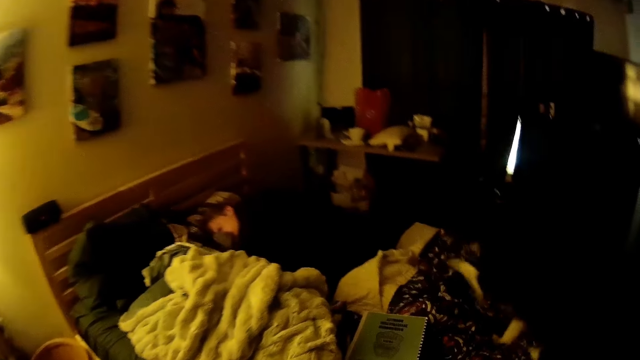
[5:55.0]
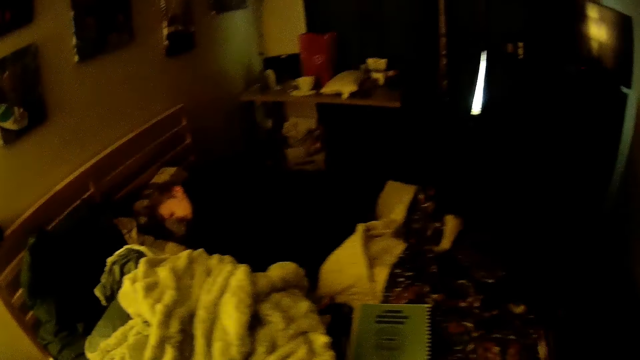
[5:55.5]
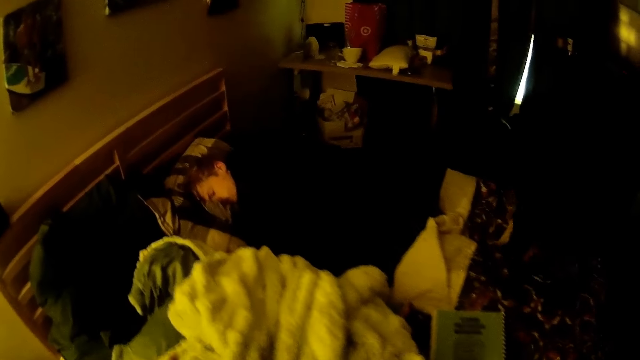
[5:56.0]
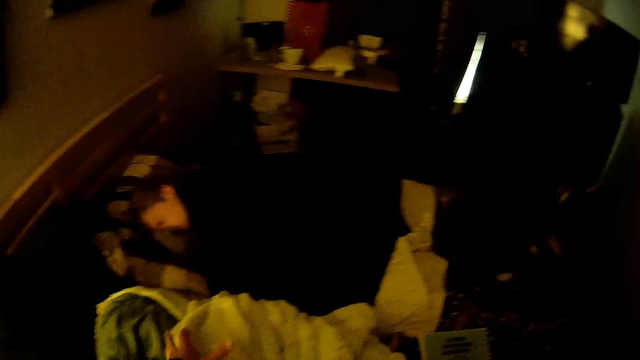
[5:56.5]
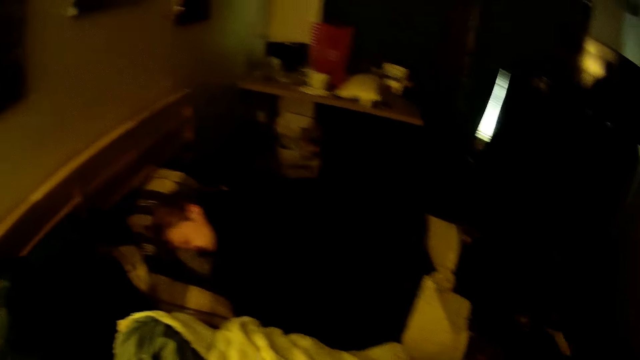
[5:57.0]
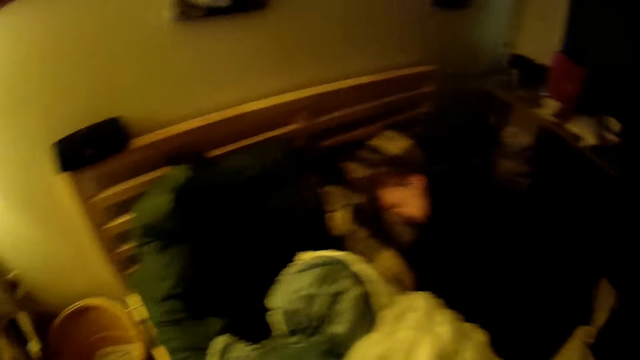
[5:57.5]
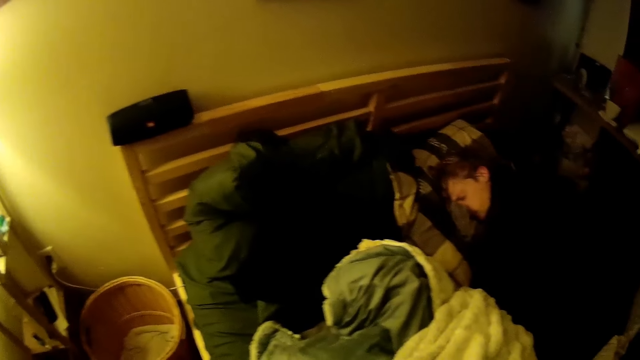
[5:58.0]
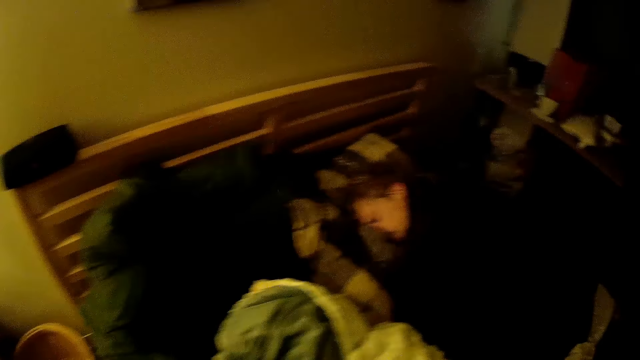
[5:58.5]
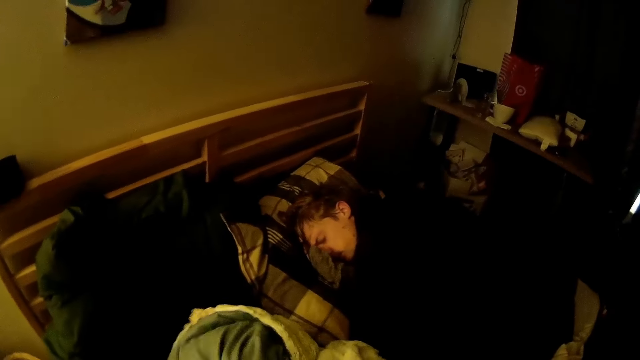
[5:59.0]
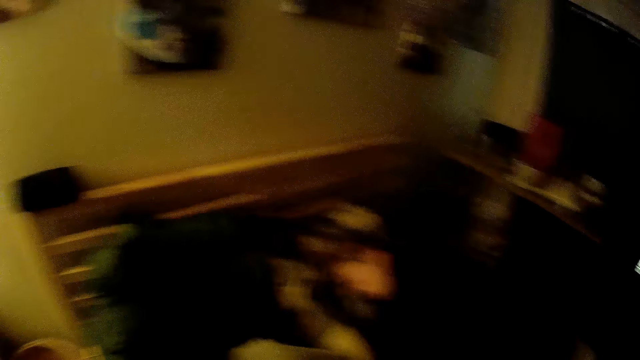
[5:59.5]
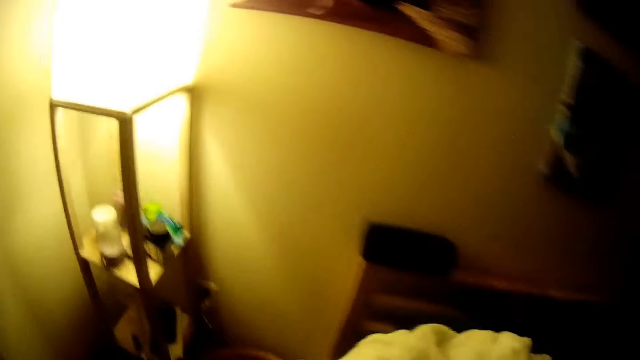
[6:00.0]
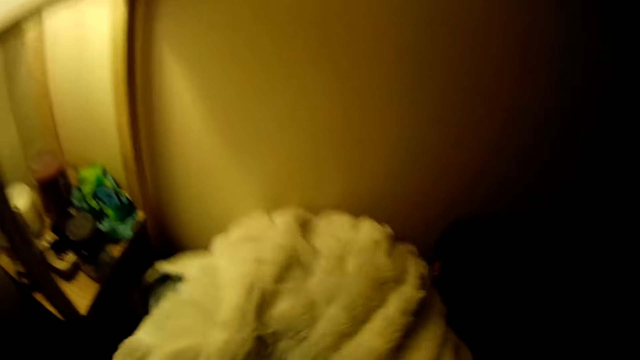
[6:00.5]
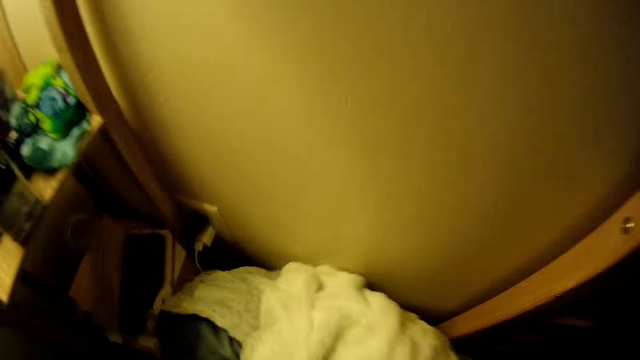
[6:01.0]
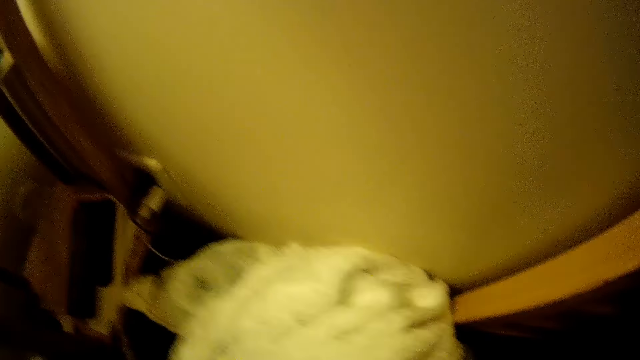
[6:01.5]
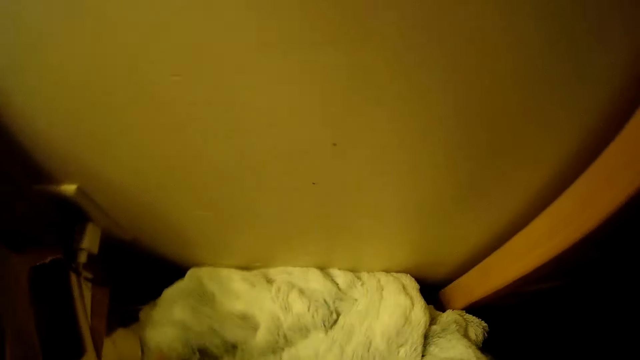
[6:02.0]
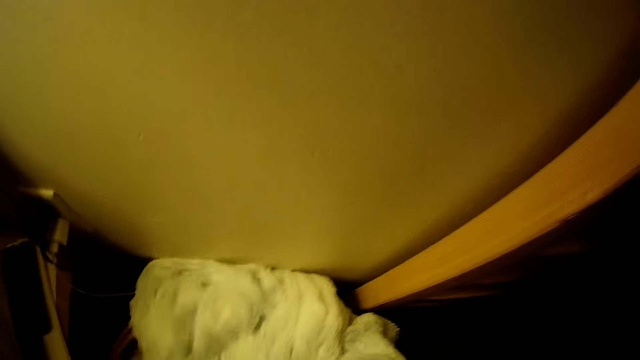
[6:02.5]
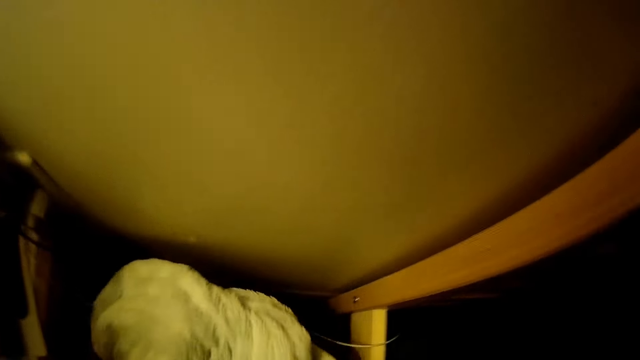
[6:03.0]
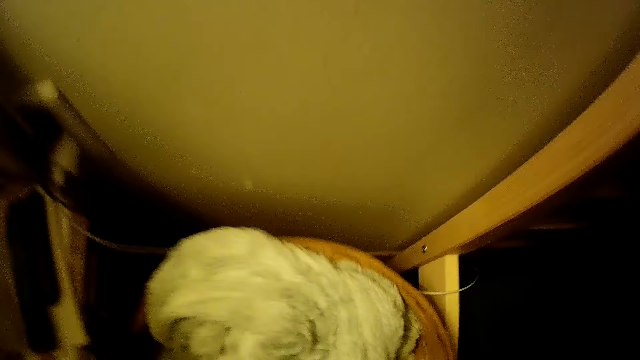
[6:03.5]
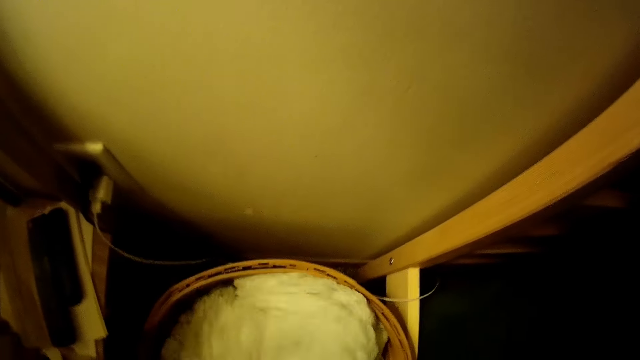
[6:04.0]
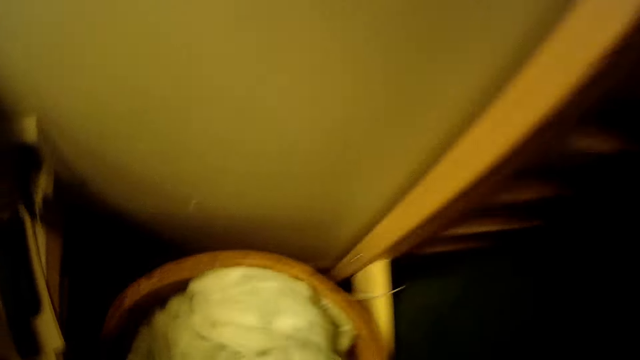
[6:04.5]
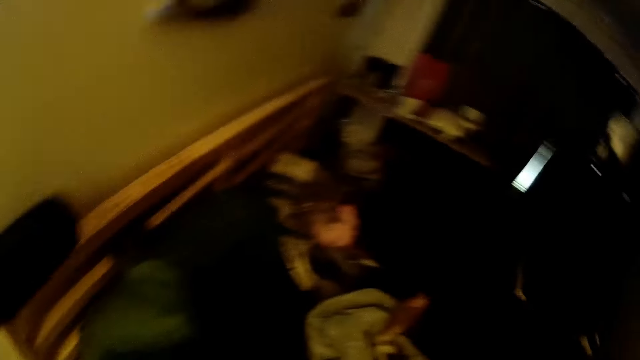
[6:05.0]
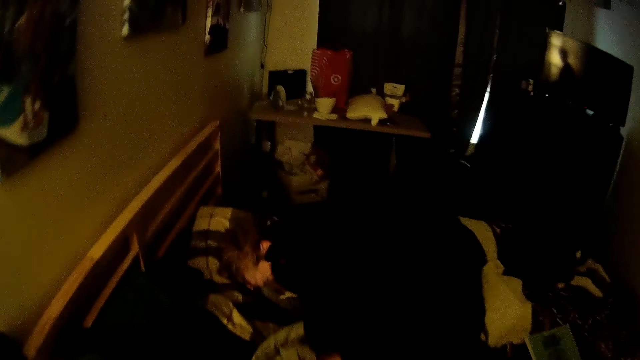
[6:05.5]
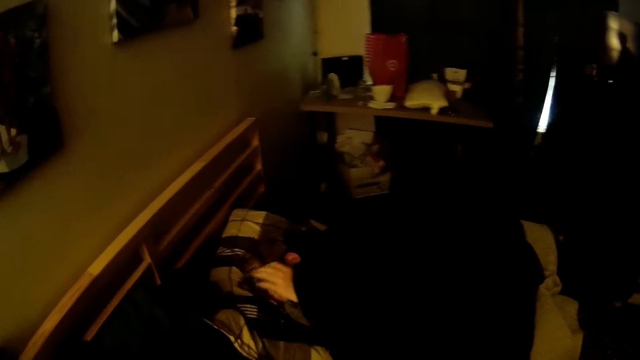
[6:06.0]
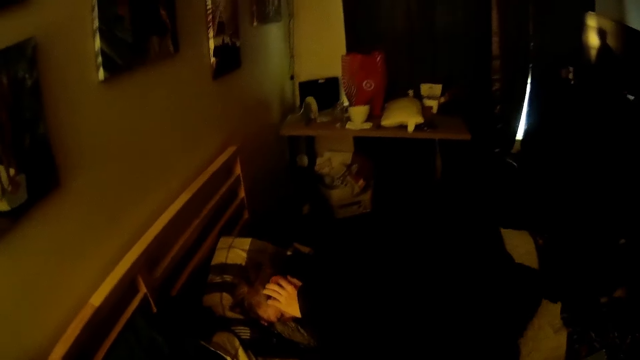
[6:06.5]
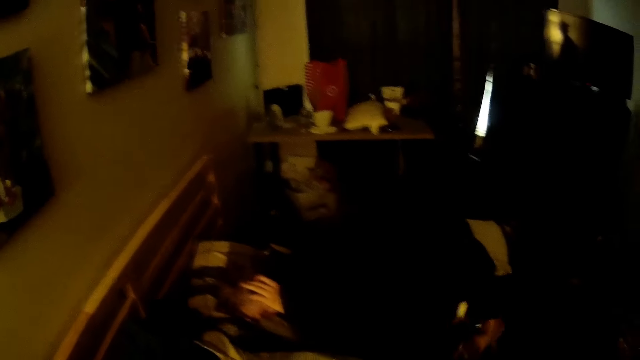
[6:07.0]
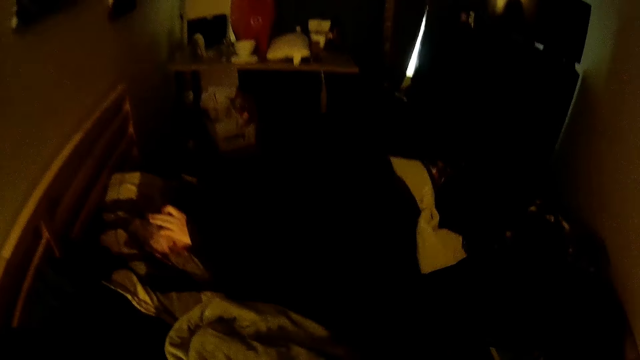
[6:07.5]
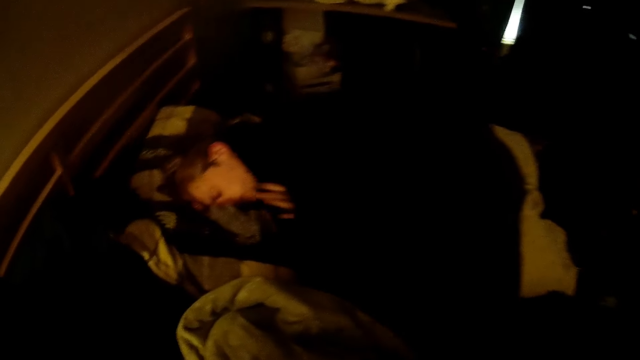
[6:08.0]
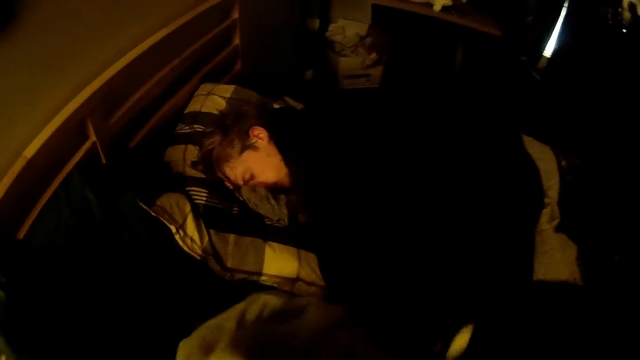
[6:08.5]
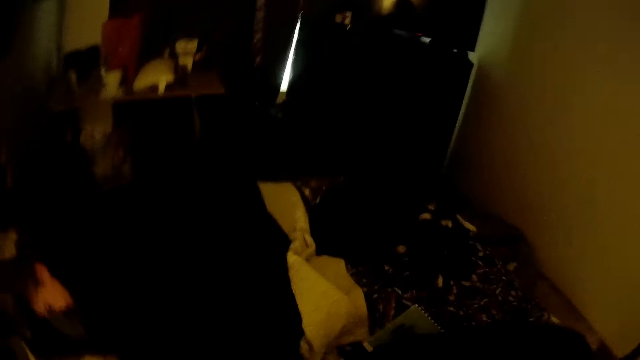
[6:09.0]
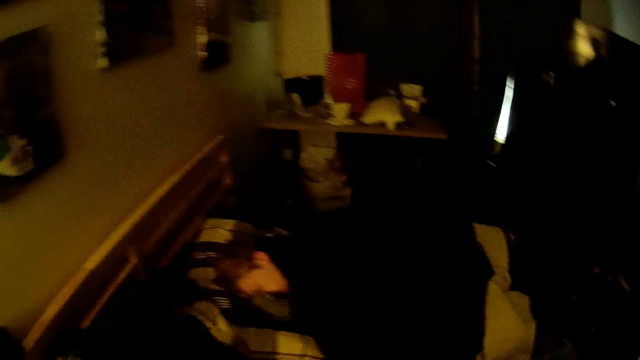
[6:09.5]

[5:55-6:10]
The dog climbs on the bed. The camera wearer picks up a duvet from the bed. They put the duvet in a laundry basket. They fit the duvet in the laundry basket. They look at a man. The man scratches the face. The camera wearer picks up the duvet.

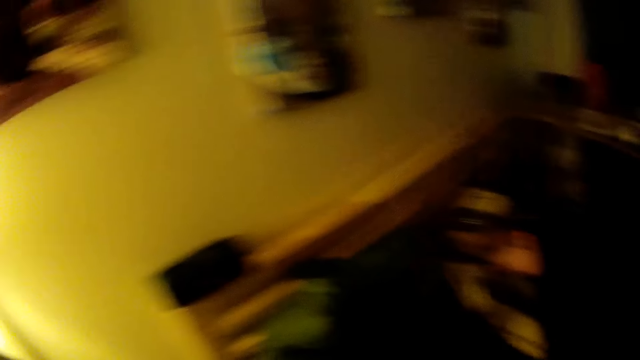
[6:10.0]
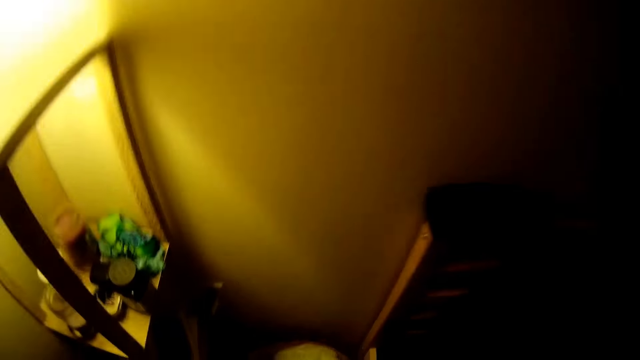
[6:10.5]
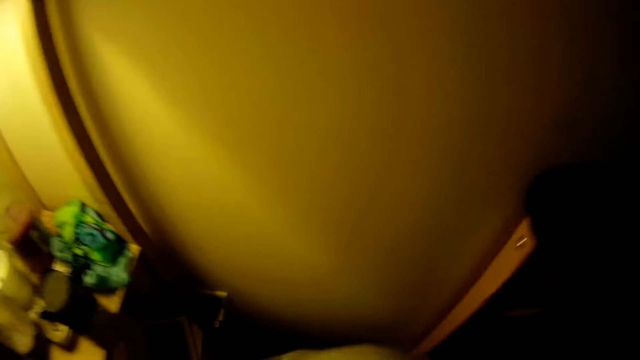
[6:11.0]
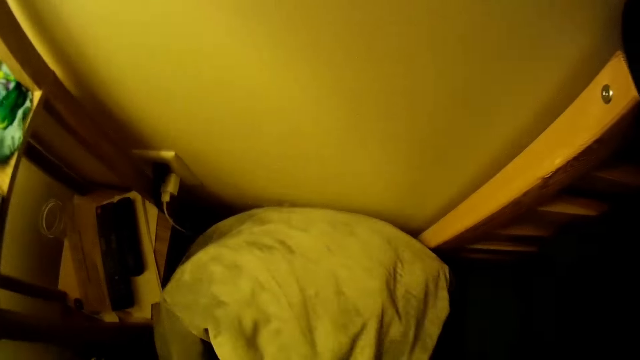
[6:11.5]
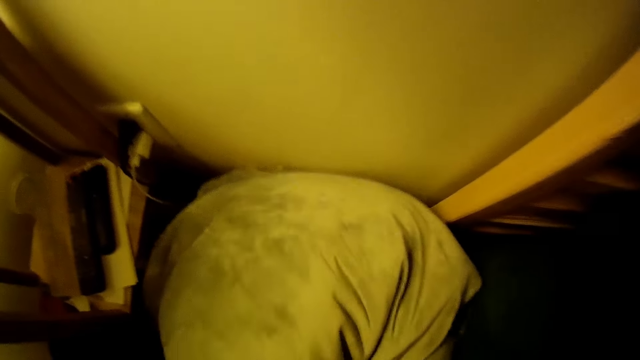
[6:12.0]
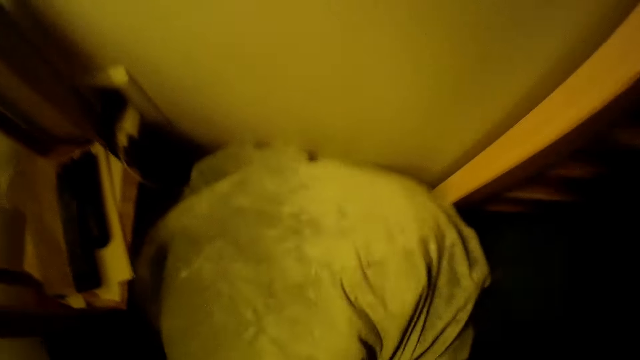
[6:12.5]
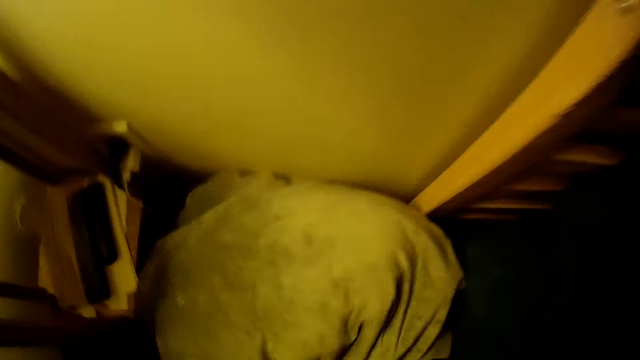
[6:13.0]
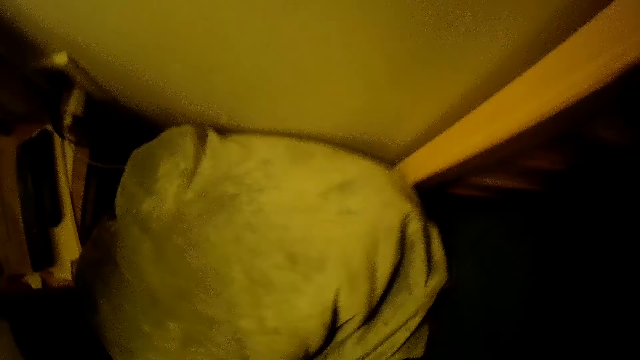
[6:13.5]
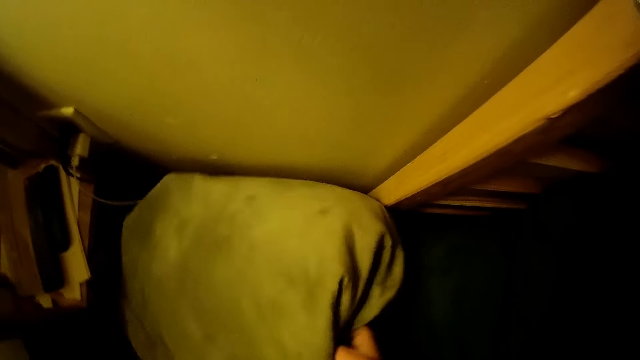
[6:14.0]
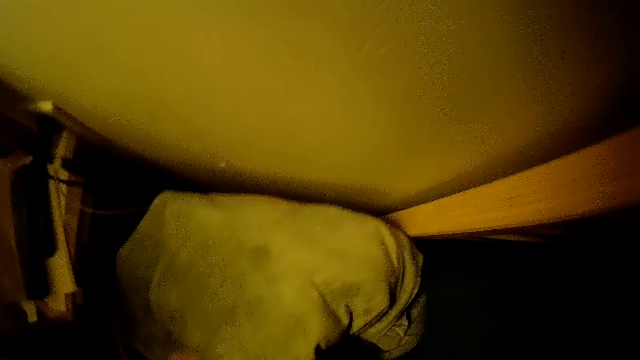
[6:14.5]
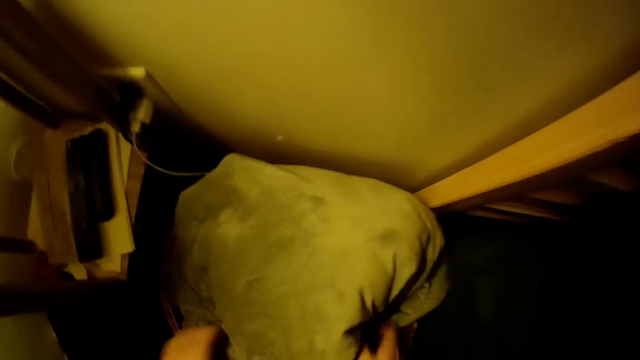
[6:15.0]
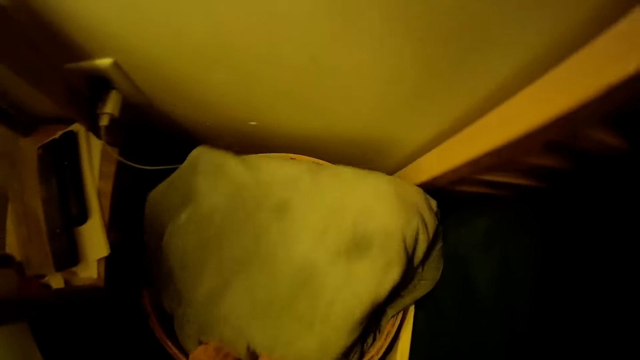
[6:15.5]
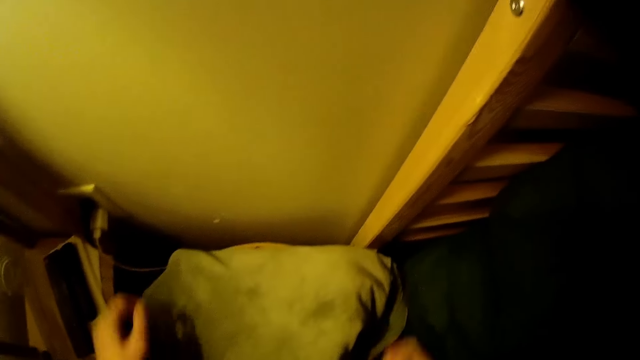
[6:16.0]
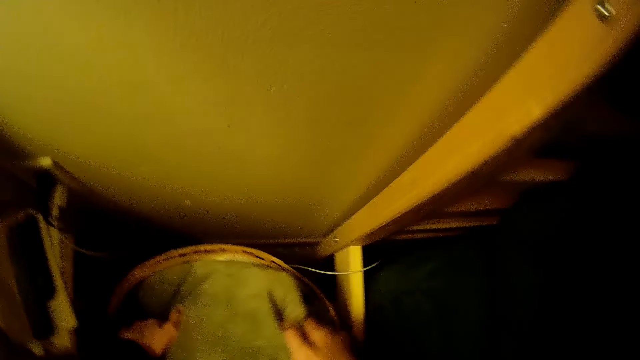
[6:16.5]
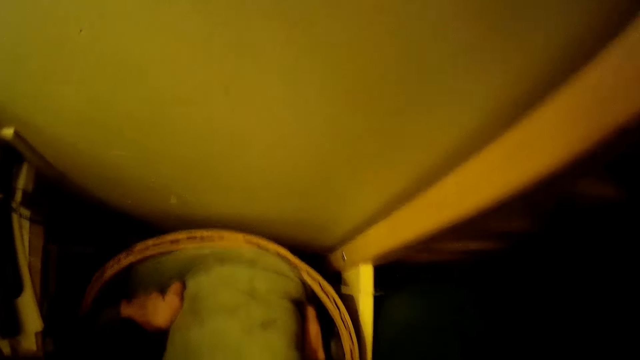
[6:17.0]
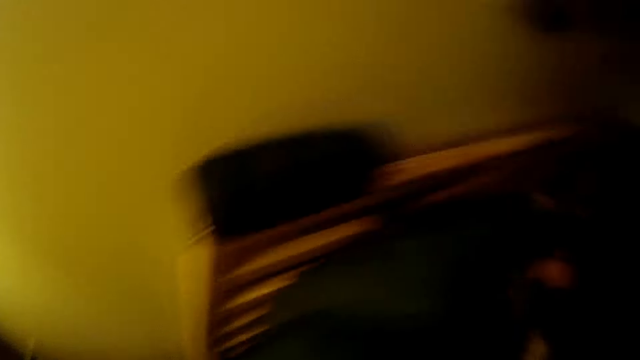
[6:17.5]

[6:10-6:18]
The camera wearer puts the duvet in a laundry basket. He fits the duvet in the laundry basket with his hands.
